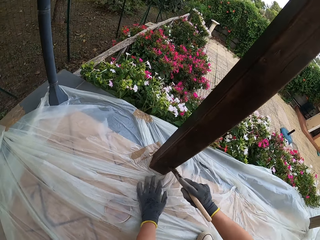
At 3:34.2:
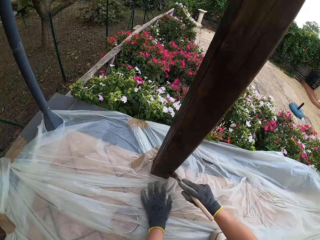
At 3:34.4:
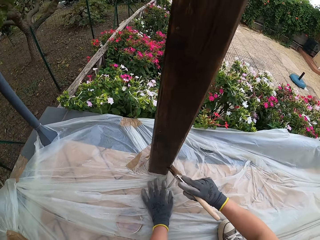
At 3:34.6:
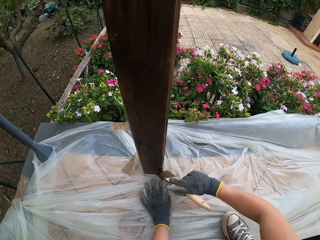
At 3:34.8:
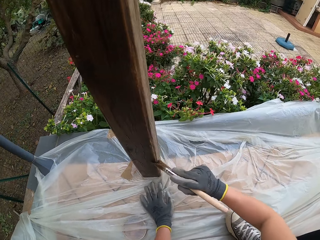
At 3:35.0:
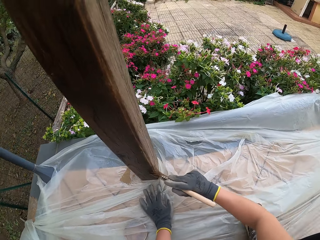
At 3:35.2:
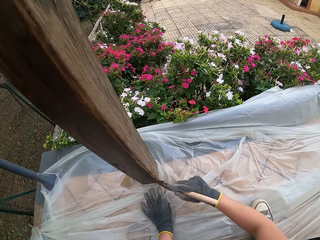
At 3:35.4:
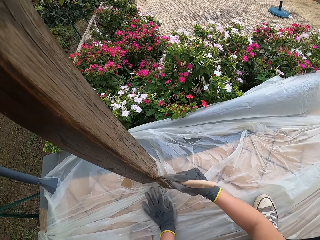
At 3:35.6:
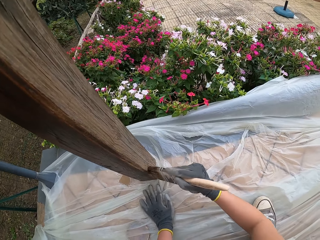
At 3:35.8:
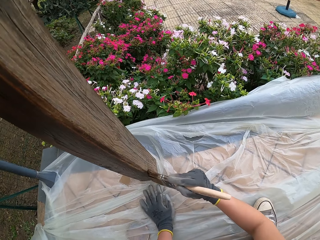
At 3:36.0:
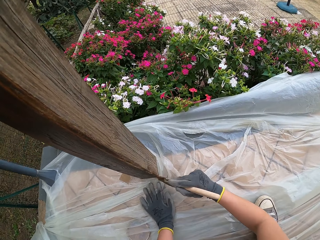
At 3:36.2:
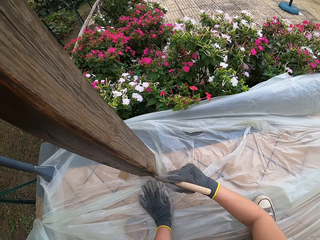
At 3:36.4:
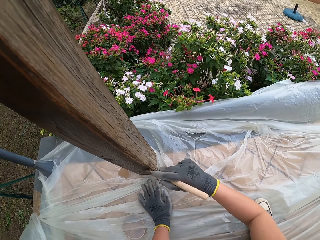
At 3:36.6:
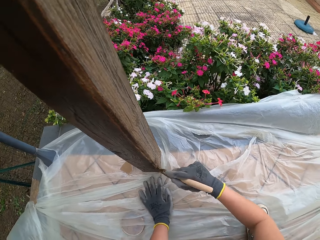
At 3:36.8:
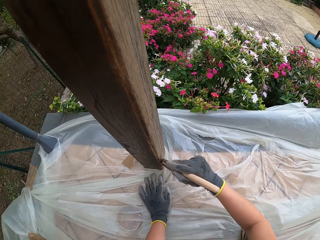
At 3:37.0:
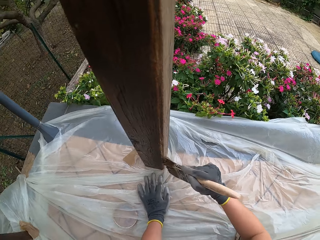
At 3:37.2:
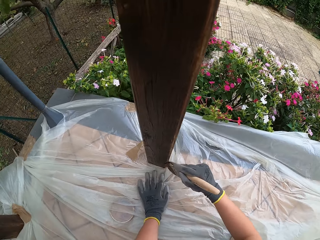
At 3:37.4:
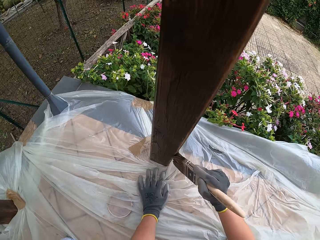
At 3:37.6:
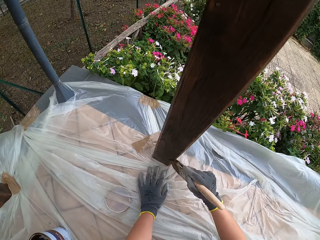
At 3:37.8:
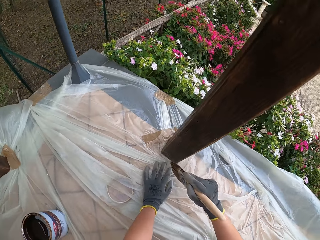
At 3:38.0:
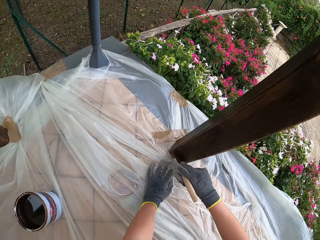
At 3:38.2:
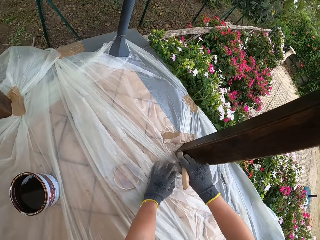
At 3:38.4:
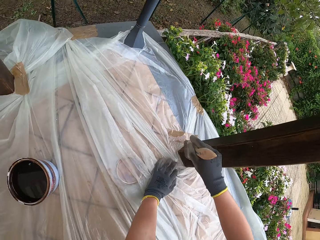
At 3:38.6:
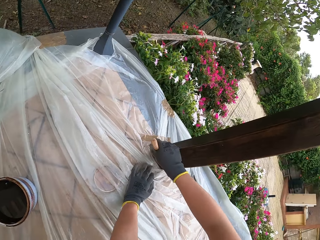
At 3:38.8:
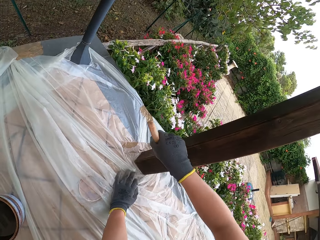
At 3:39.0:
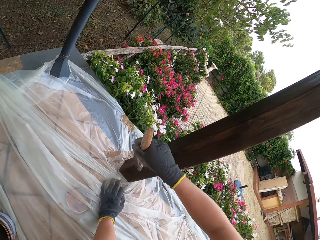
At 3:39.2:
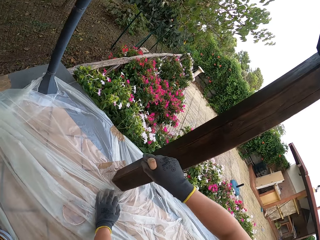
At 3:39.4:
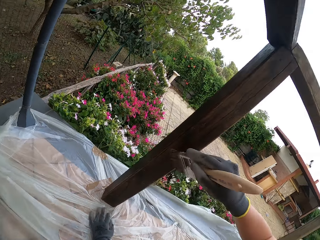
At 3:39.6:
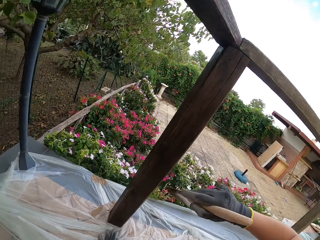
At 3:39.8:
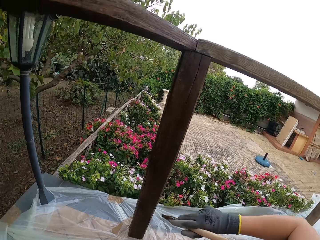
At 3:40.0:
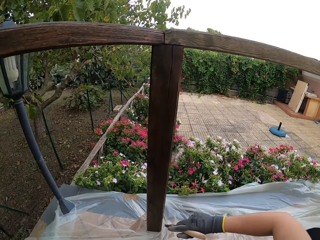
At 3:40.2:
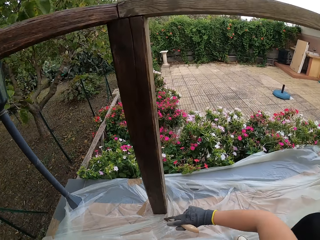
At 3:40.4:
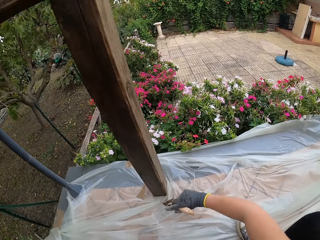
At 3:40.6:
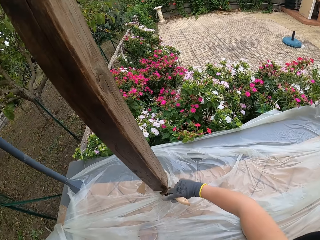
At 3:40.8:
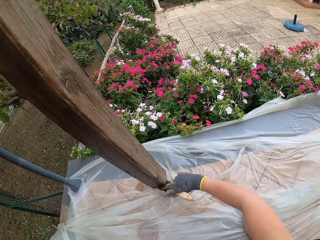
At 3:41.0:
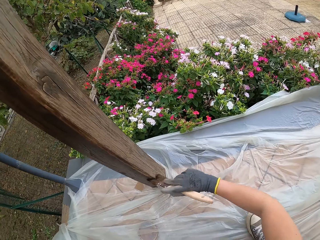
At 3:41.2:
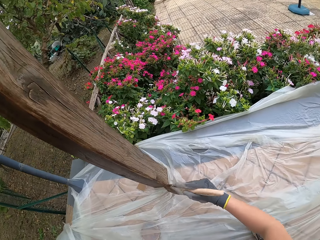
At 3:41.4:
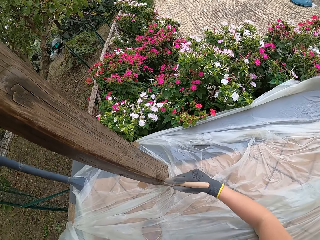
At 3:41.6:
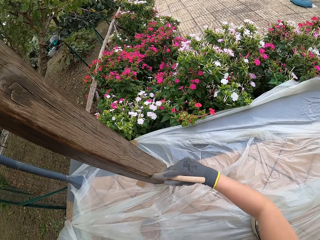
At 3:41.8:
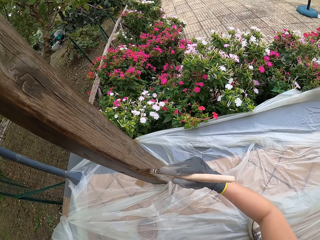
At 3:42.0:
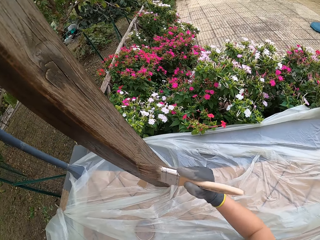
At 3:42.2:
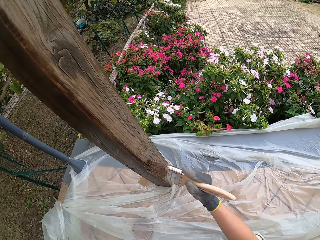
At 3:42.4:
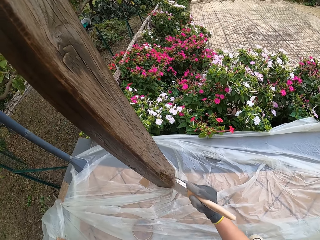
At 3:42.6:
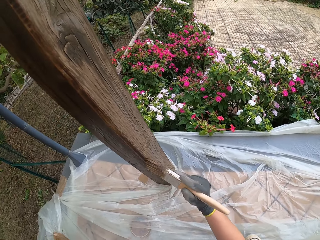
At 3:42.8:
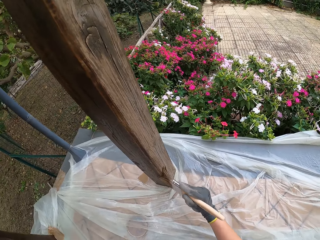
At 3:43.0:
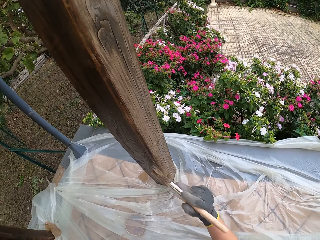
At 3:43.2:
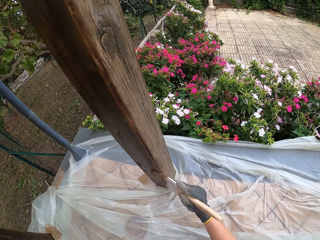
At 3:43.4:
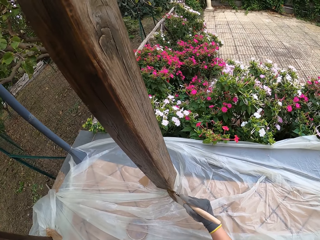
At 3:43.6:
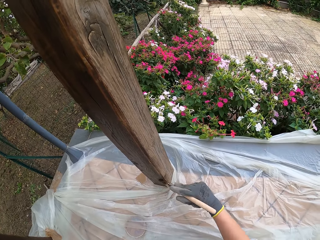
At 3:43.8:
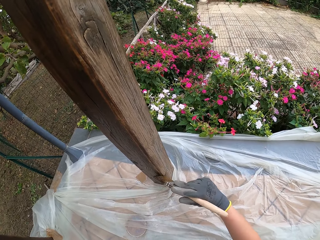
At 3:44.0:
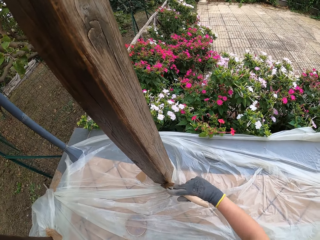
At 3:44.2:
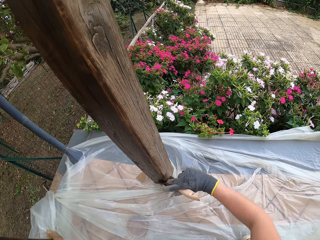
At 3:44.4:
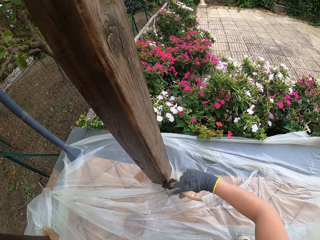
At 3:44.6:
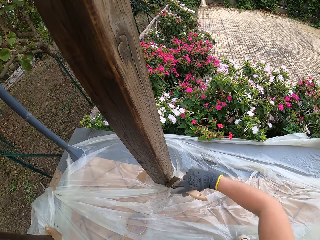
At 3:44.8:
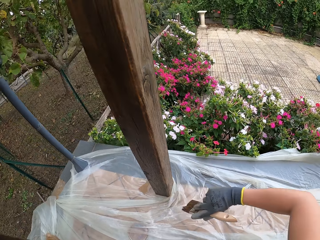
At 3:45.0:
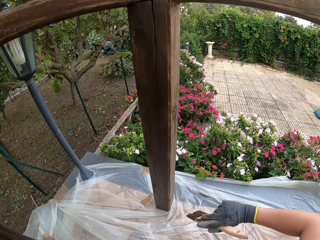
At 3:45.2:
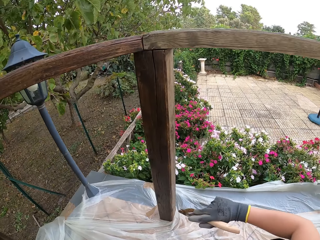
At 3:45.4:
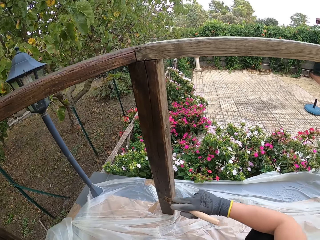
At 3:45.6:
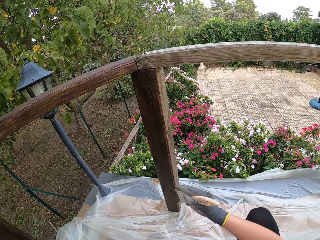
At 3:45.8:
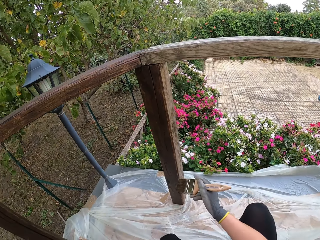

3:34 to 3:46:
The camera wearer moves the leg. They paint the wood rail.

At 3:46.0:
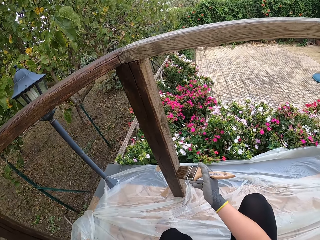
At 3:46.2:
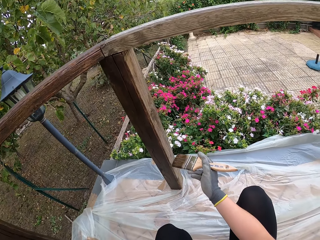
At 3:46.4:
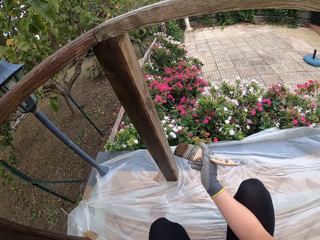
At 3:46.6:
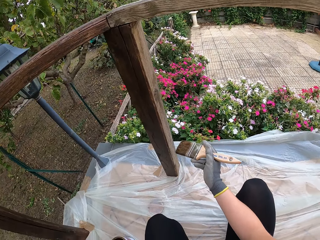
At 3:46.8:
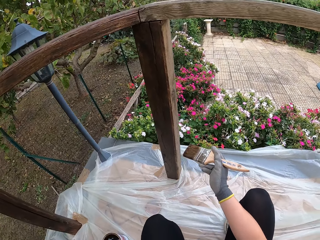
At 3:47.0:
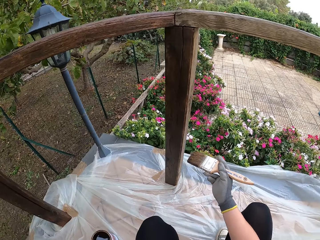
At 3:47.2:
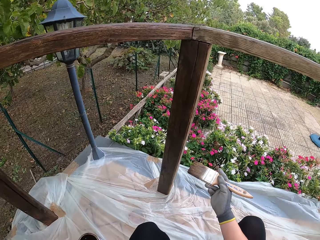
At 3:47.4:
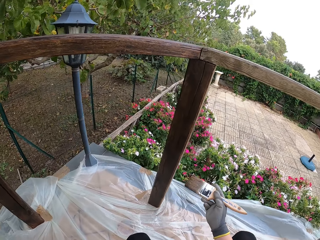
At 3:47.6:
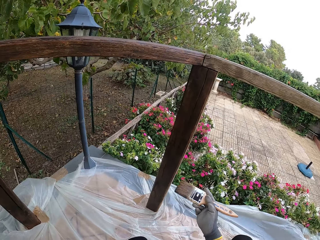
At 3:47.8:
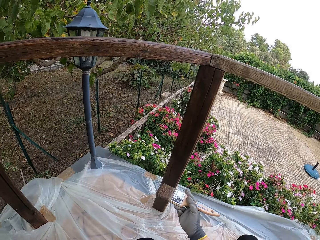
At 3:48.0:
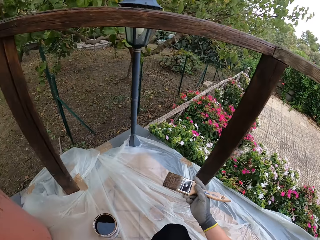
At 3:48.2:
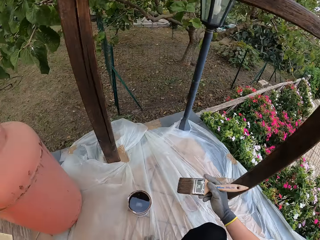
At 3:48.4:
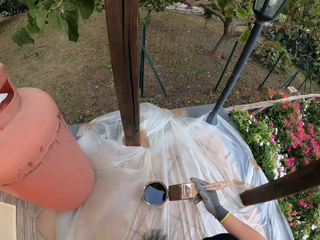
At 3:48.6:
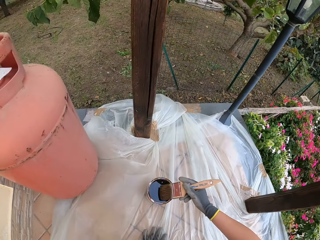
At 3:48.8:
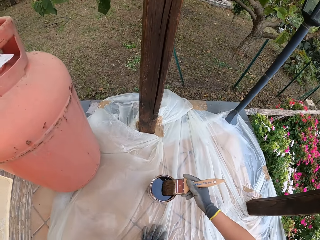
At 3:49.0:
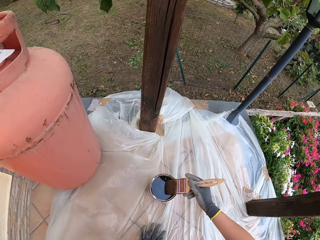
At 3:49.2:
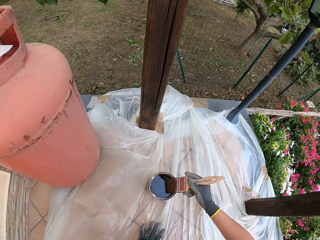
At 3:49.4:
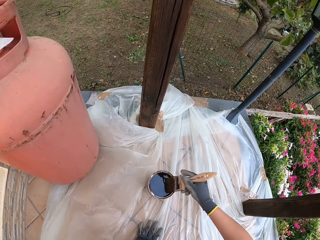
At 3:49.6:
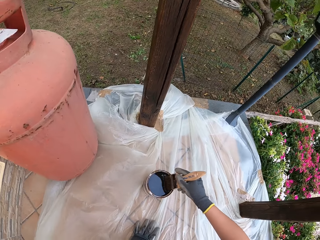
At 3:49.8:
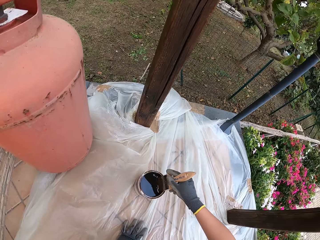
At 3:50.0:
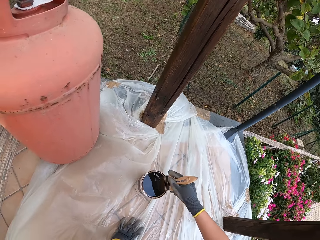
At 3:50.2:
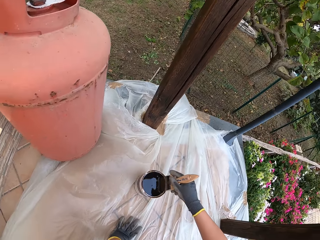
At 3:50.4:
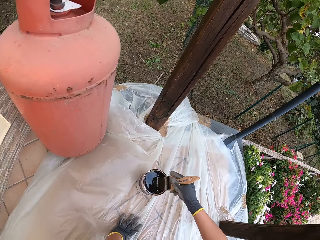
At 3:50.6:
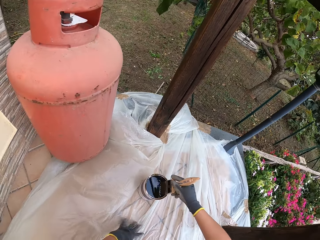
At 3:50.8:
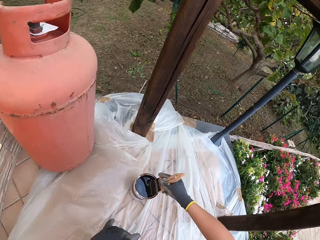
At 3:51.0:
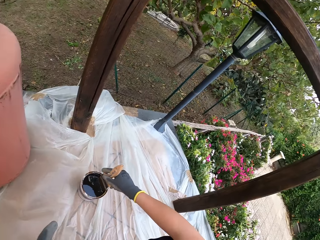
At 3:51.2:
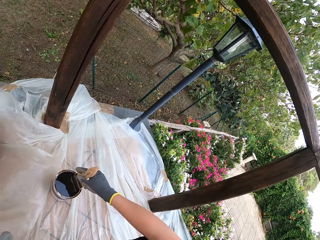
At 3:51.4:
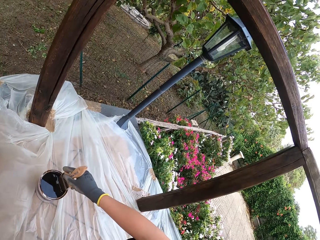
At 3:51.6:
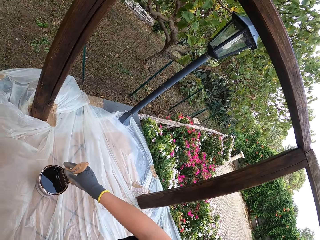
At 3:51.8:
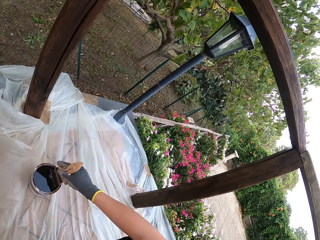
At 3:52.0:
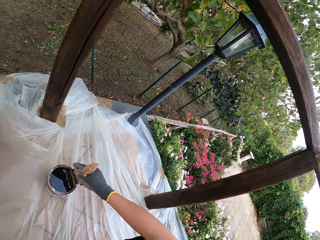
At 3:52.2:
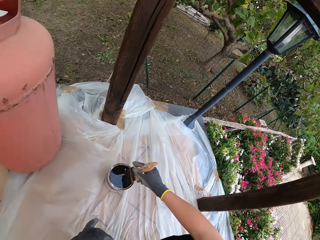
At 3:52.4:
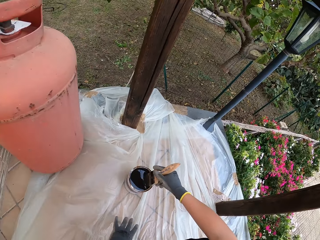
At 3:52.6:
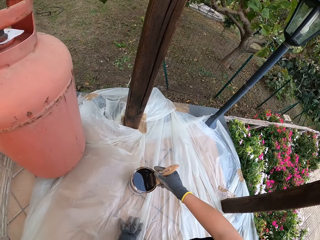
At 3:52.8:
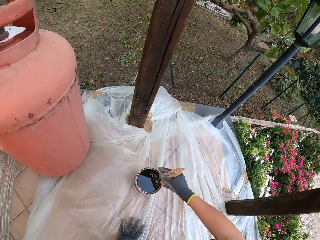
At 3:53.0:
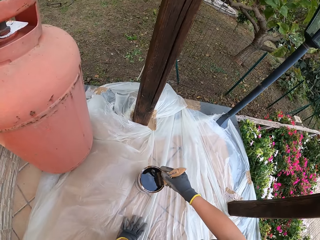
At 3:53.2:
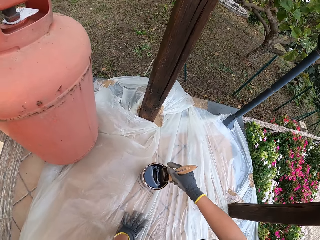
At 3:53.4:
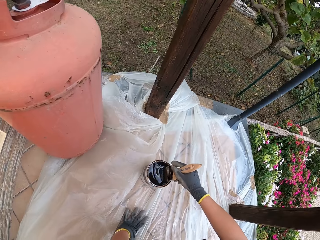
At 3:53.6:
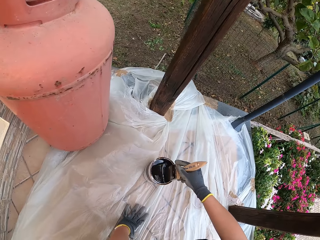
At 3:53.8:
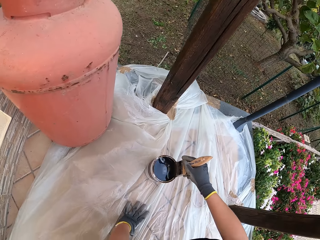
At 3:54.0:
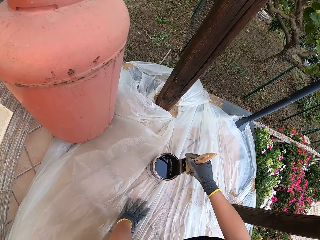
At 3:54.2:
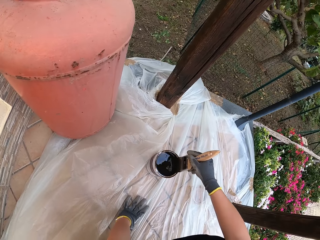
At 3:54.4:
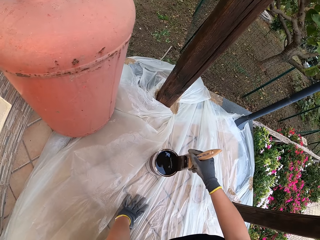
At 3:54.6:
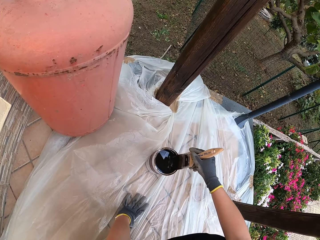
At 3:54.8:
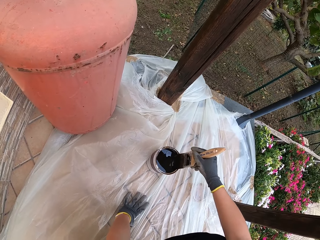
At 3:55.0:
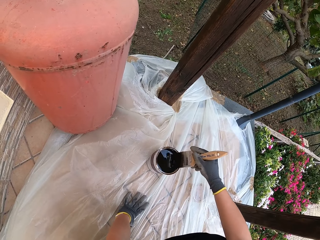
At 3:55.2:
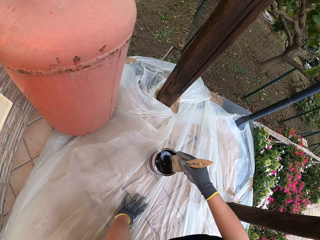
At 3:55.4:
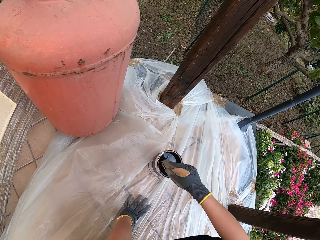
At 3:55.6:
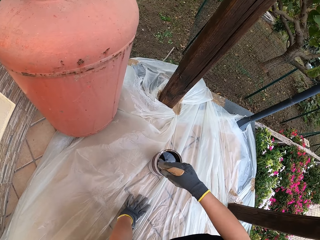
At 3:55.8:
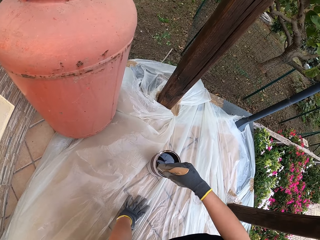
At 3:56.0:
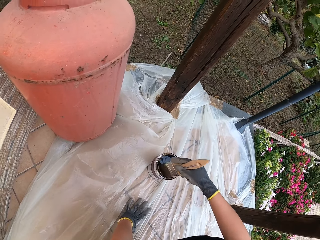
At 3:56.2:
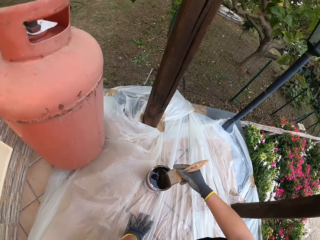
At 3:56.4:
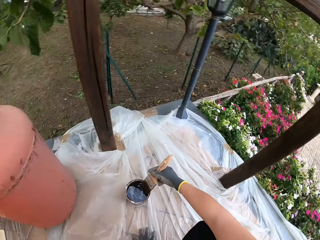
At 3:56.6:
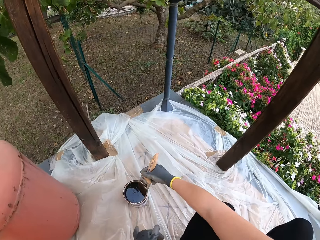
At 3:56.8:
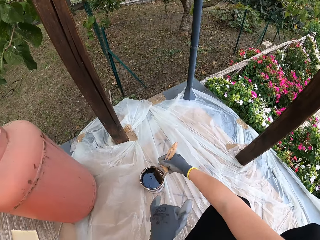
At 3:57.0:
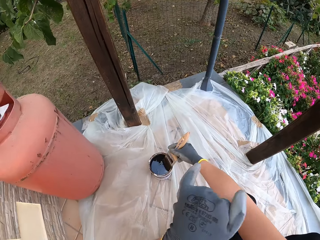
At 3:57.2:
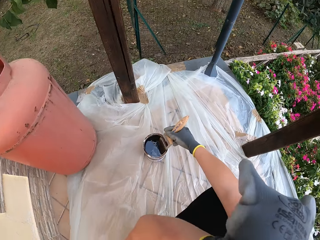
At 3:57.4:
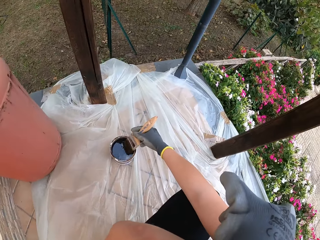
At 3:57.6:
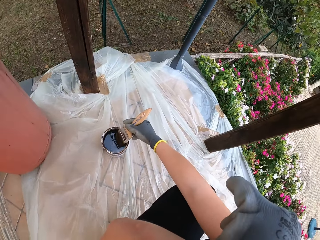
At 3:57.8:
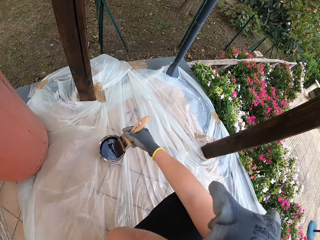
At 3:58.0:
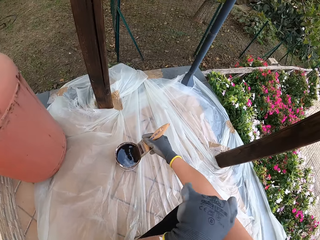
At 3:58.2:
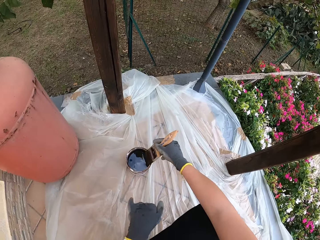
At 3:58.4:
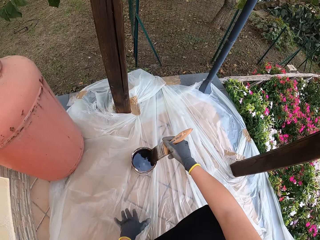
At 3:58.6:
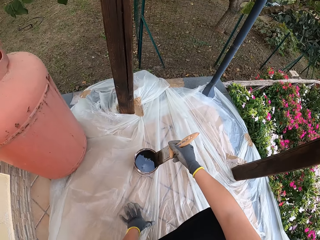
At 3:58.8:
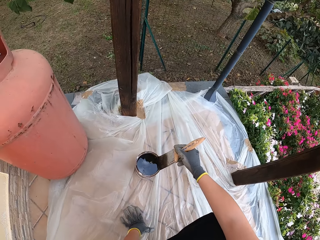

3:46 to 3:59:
The camera wearer dips the paint brush into the paint can. He touches the polythene bag. He shakes the paint brush. He cleans the paint brush on the edge of the paint can. He touches his face.
